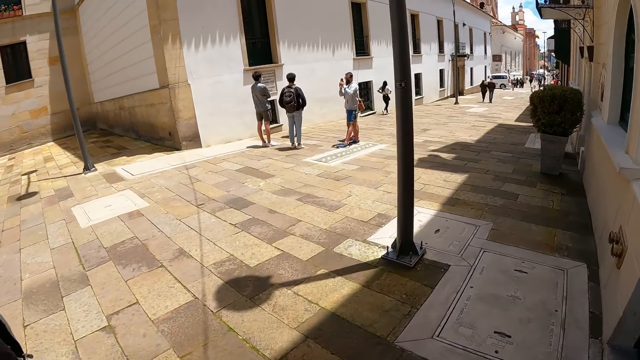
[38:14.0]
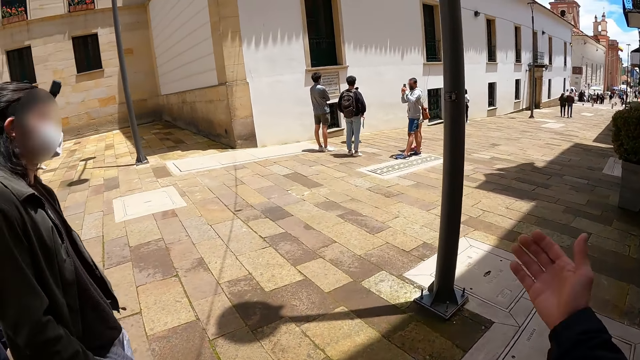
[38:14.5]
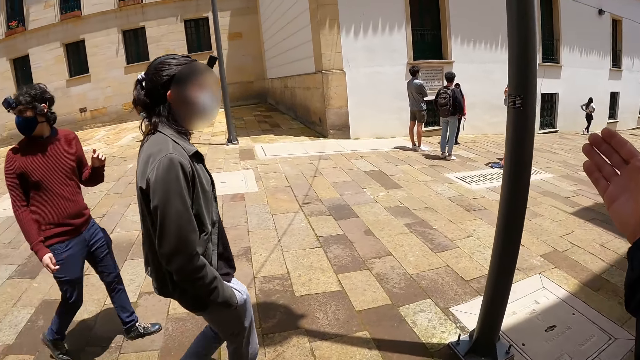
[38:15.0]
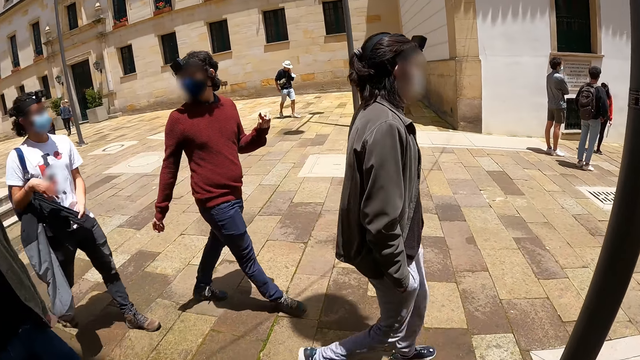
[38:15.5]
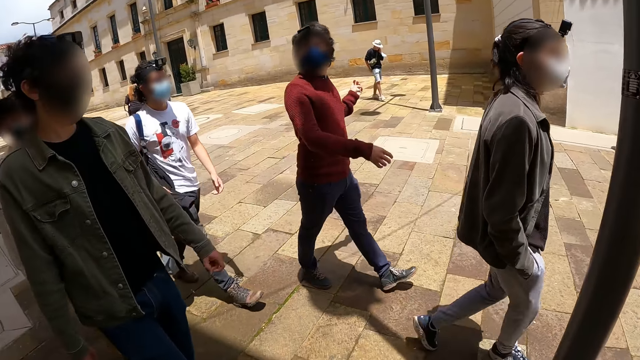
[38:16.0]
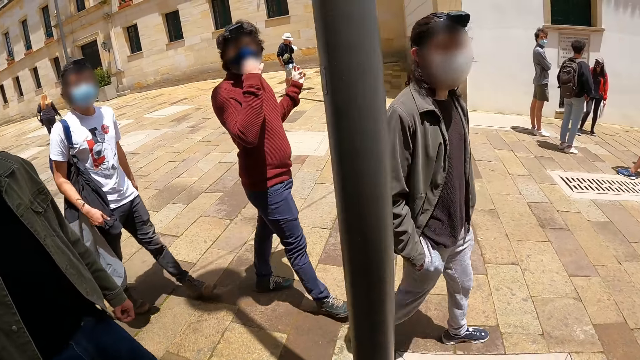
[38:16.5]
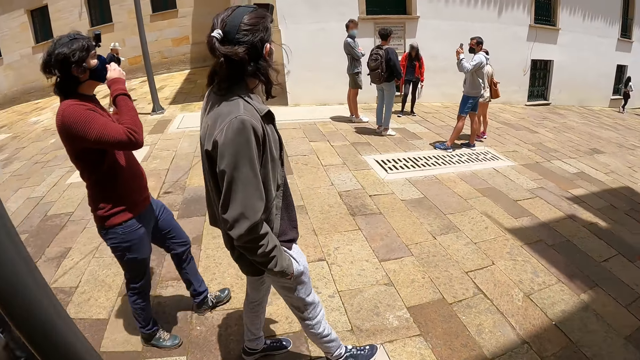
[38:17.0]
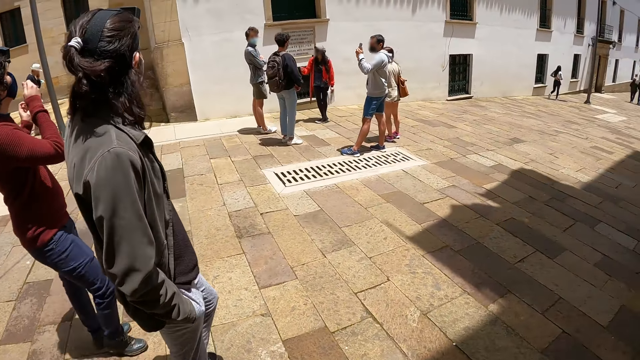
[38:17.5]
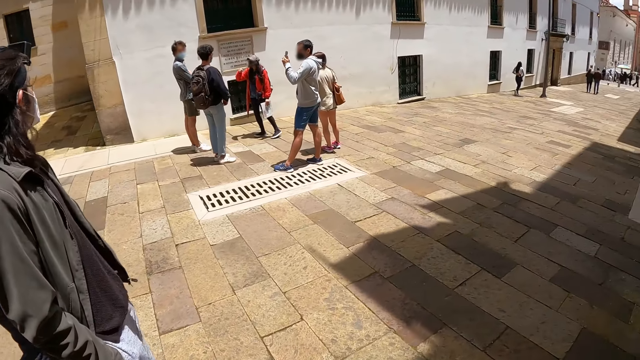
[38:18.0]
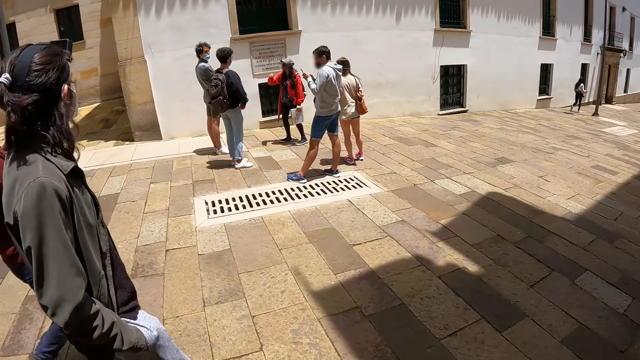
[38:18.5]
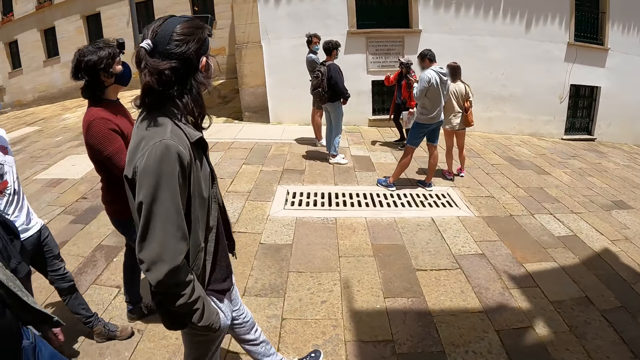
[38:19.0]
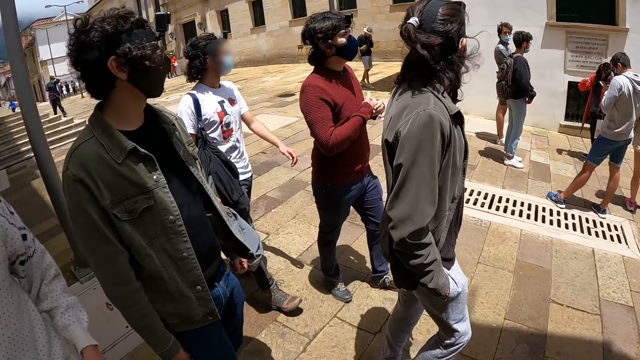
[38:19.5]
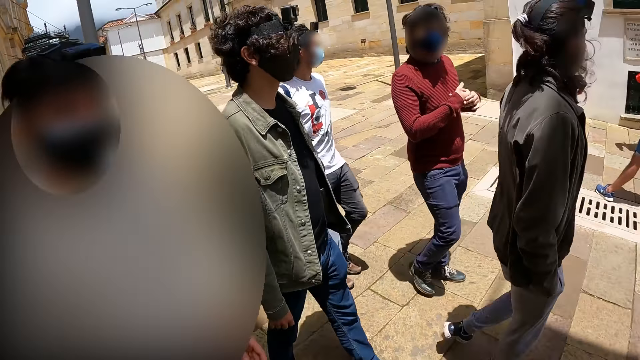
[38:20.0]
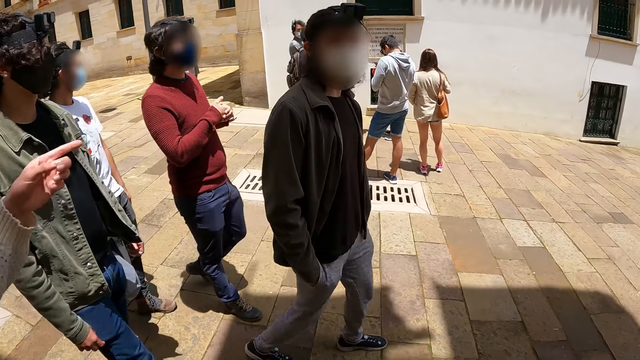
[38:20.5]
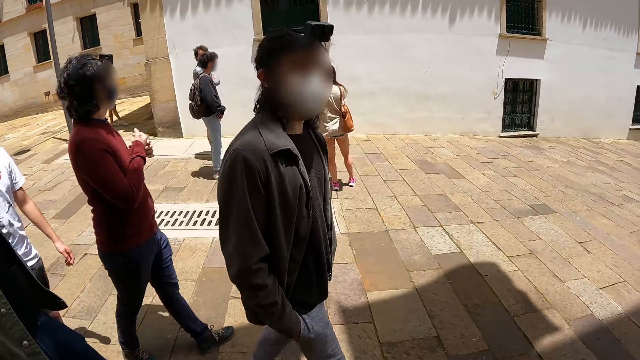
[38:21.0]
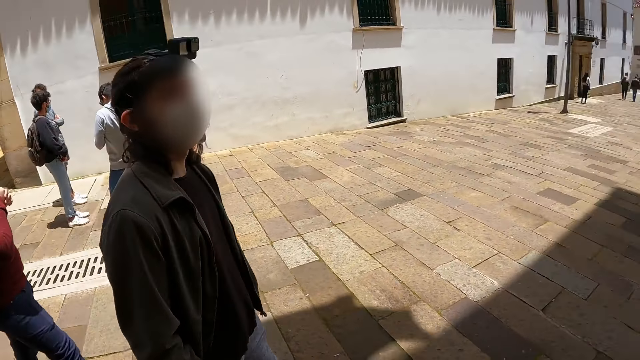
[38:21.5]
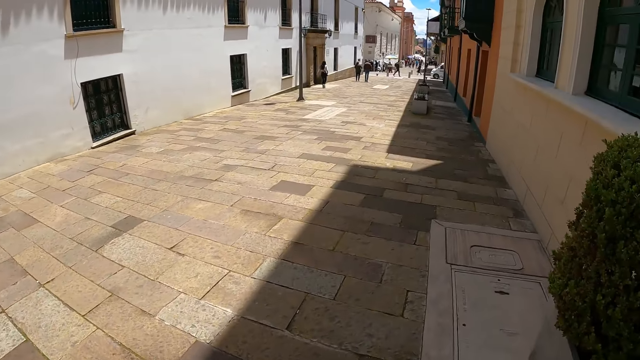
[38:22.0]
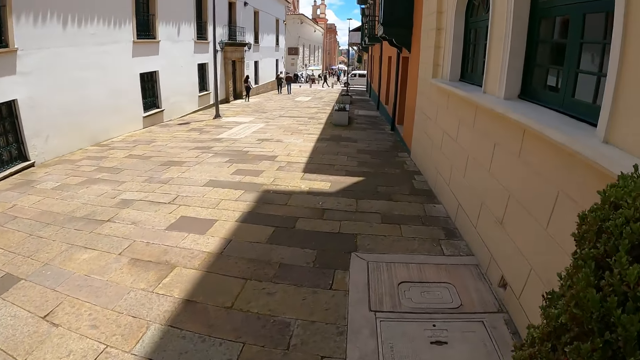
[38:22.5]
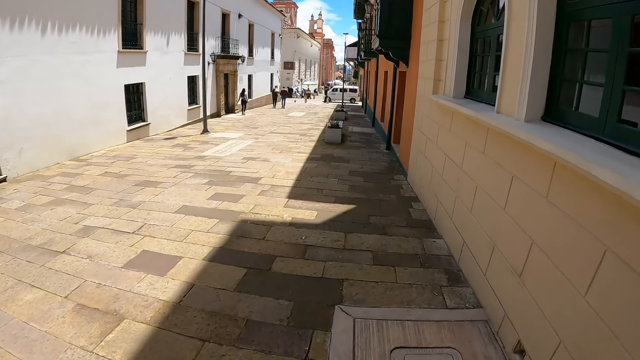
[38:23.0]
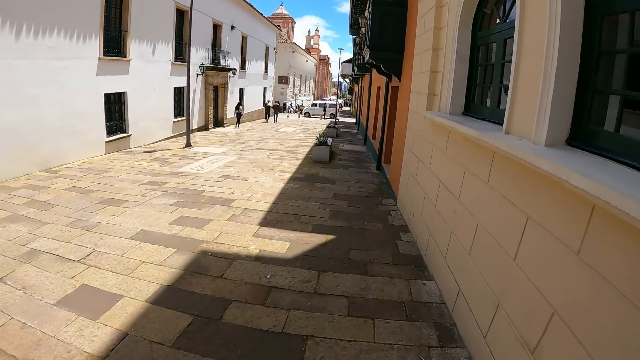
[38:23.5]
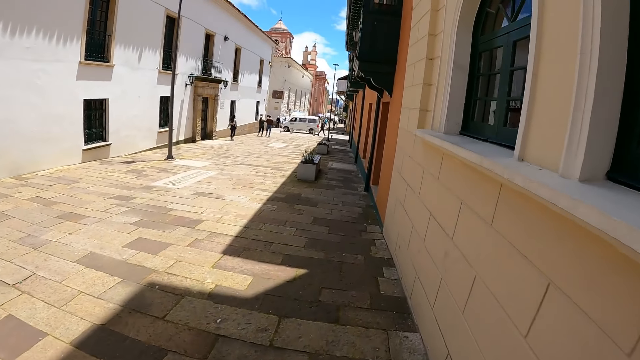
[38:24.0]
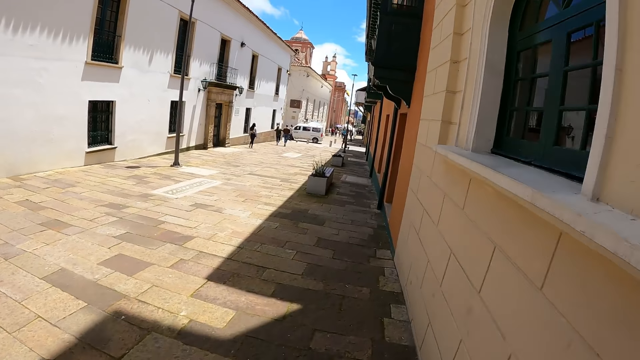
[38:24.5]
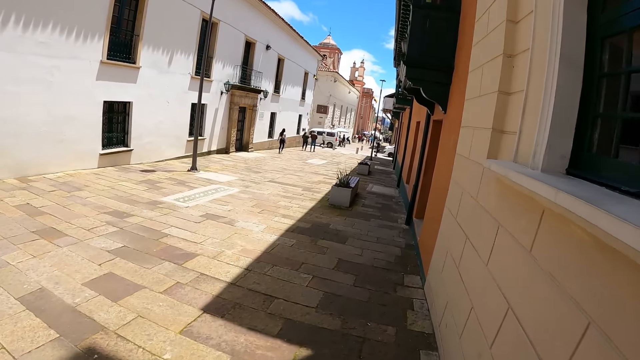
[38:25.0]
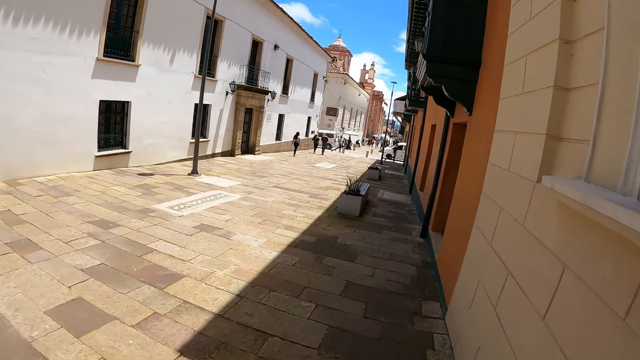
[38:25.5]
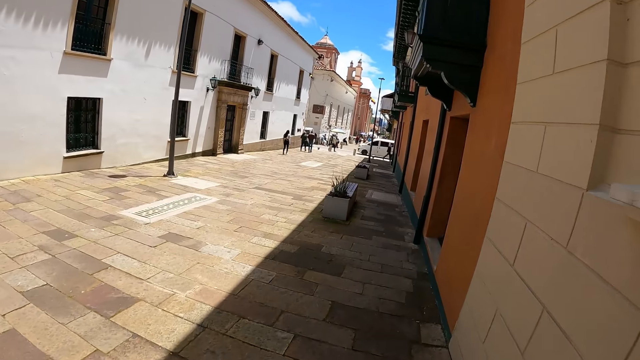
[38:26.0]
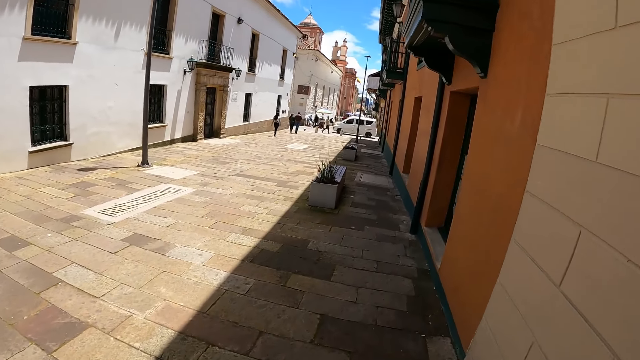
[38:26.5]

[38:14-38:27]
The camera wearer points with his hand. He puts down his hand. He looks around the buildings. He walks on the pavement beside the building.

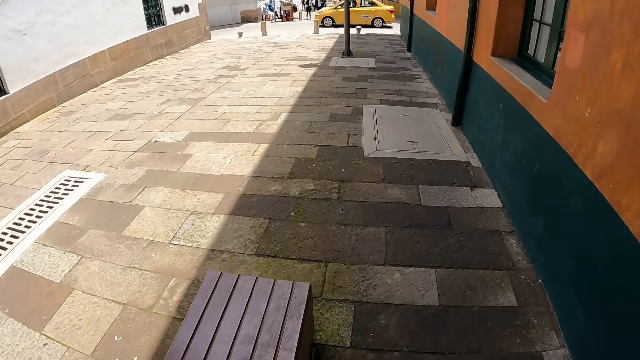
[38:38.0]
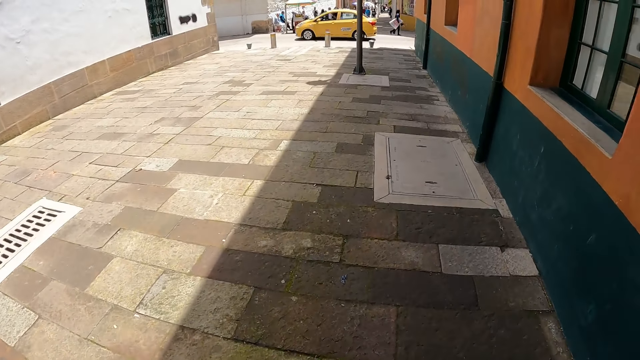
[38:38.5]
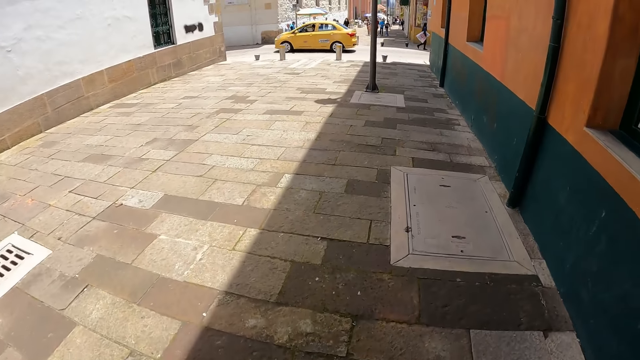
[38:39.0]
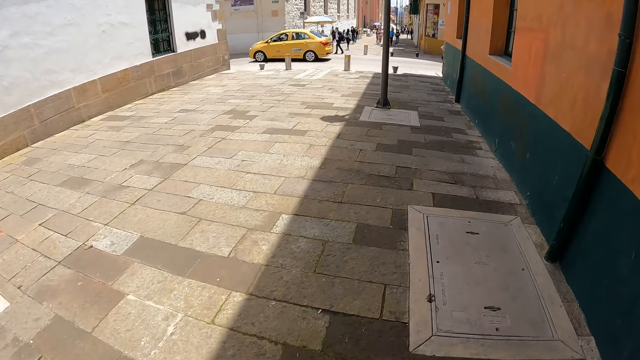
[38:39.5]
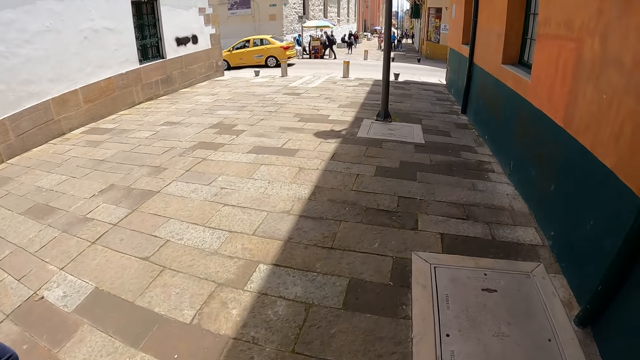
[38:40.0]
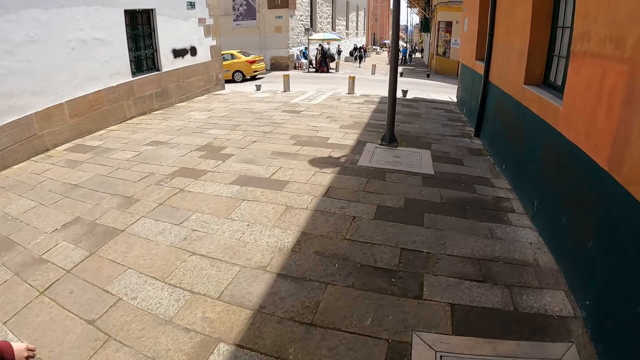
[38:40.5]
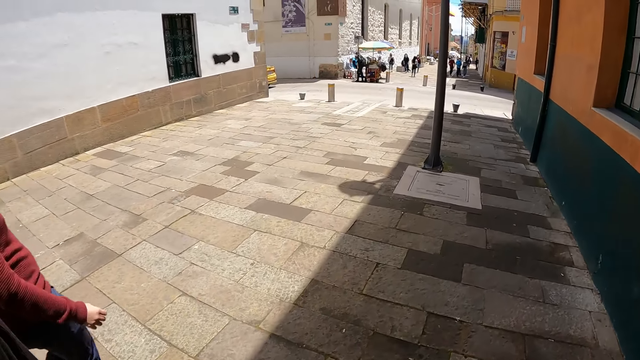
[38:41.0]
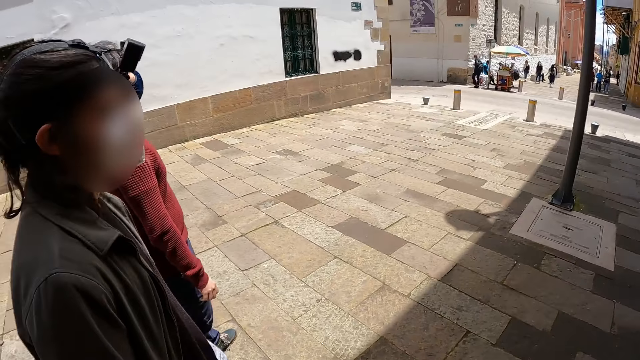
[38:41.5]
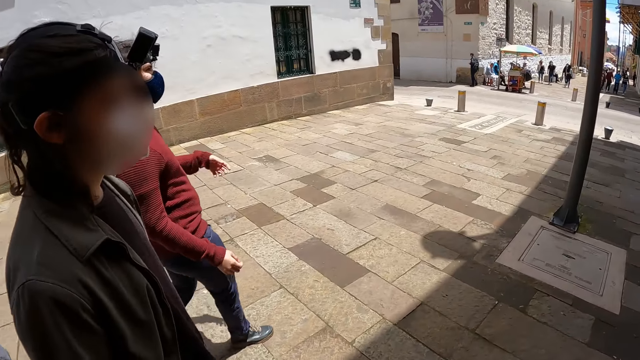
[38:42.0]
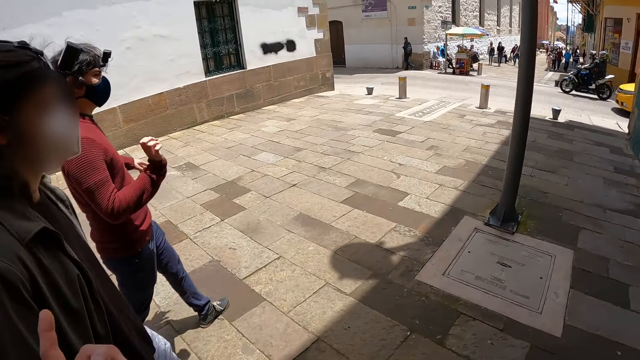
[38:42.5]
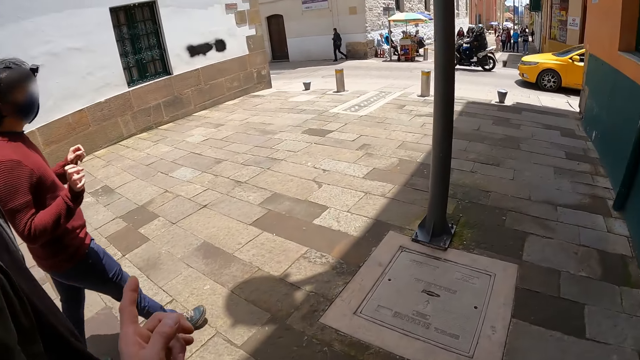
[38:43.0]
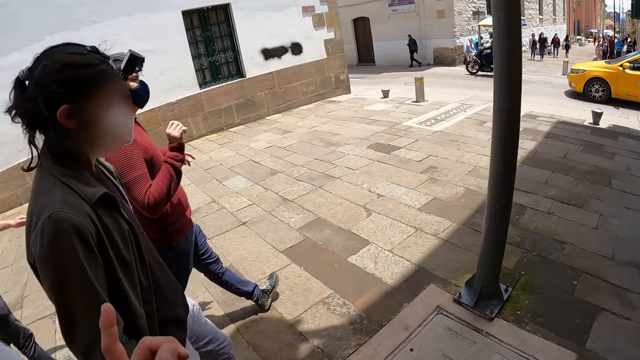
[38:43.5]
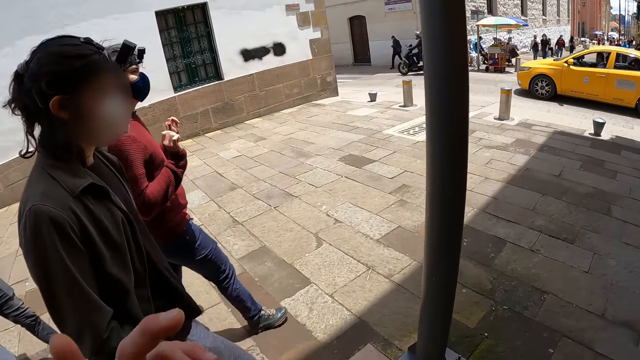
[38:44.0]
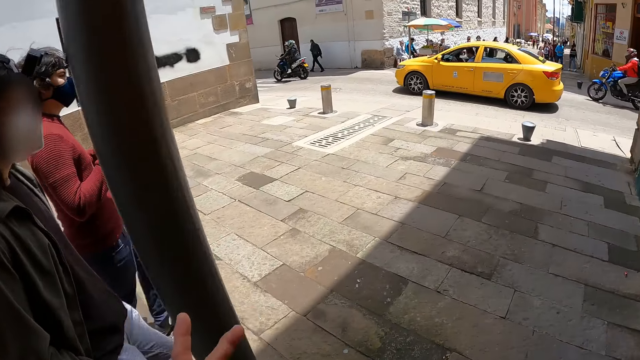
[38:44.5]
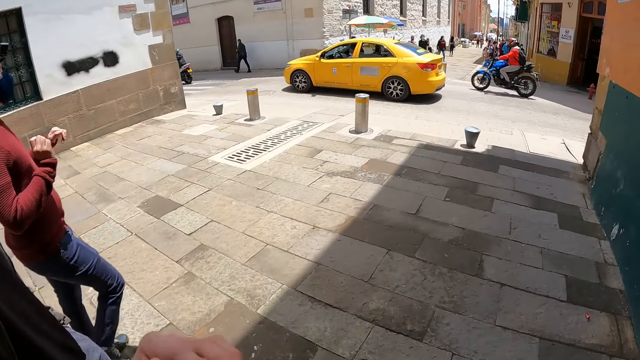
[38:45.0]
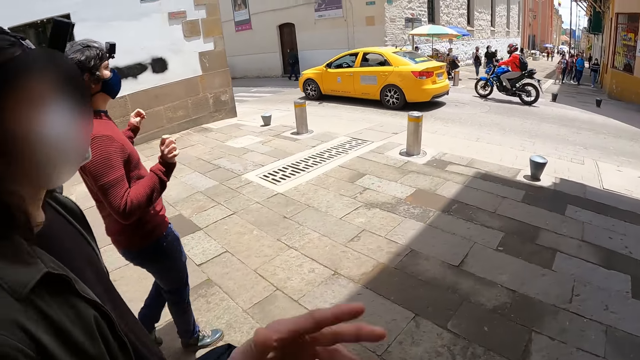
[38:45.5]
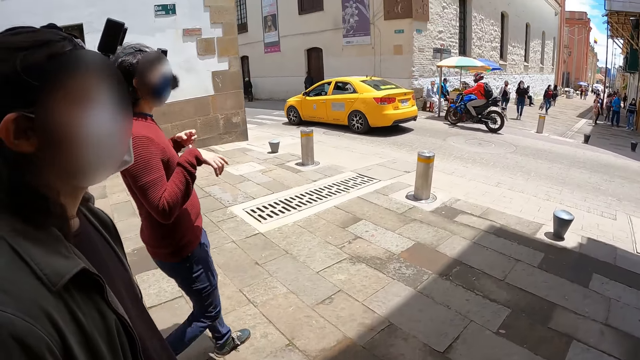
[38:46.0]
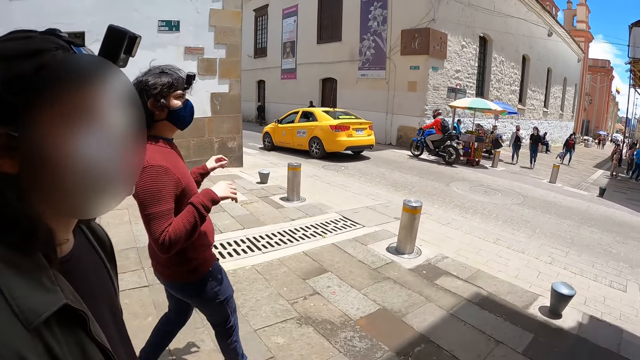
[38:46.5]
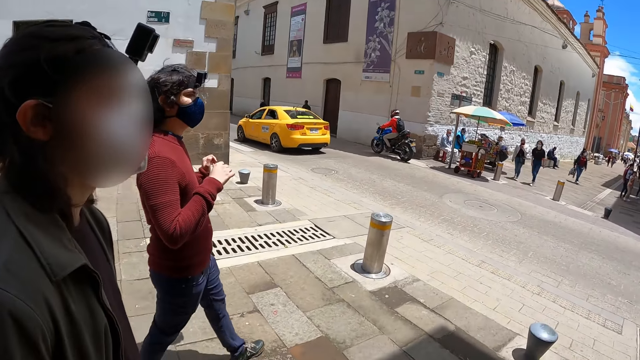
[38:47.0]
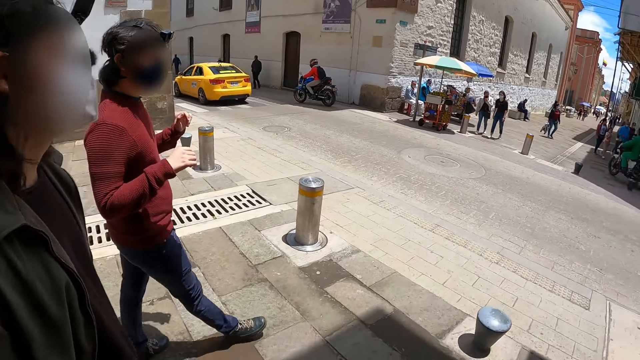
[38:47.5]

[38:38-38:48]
The camera wearer looks at a man. He looks on the other side. He looks at another man. He gestures with his hand.
